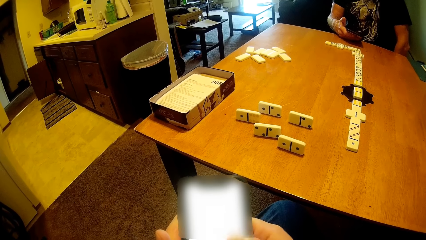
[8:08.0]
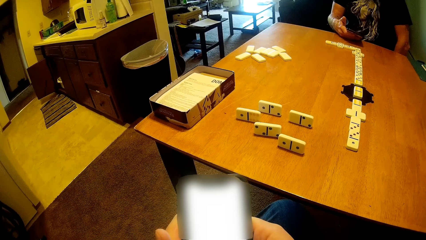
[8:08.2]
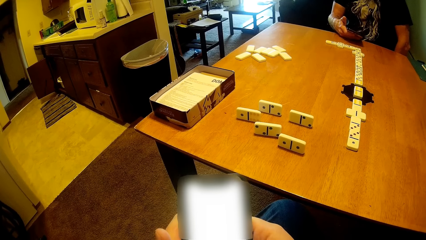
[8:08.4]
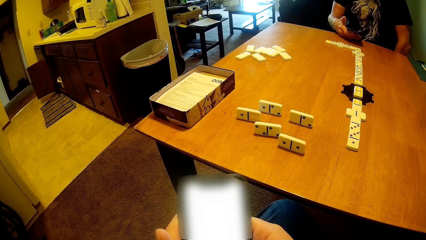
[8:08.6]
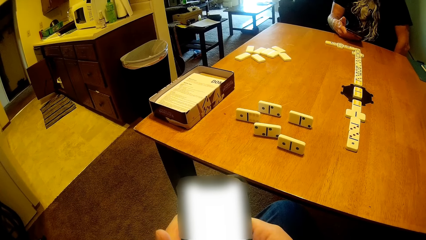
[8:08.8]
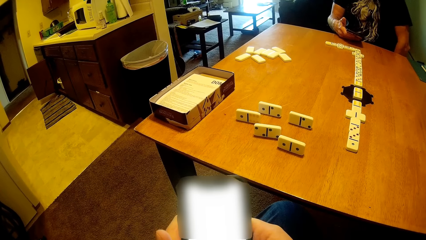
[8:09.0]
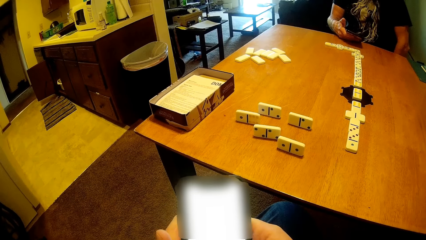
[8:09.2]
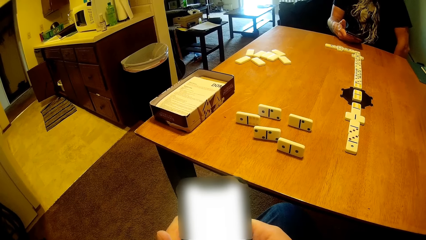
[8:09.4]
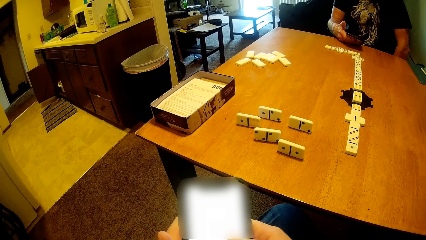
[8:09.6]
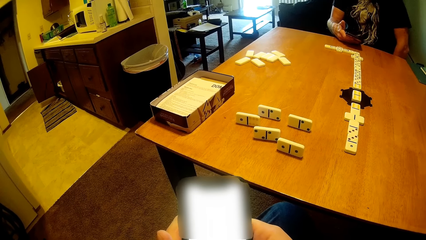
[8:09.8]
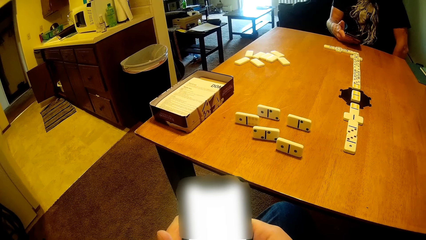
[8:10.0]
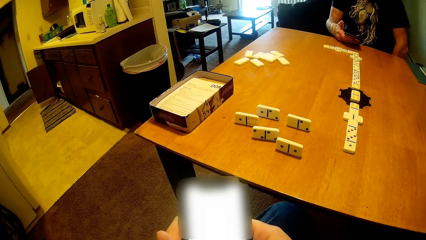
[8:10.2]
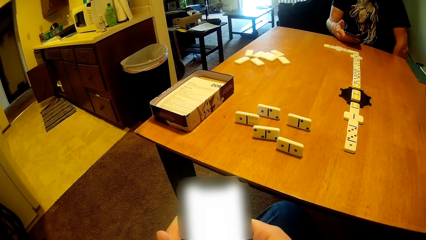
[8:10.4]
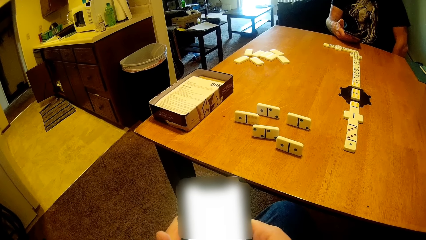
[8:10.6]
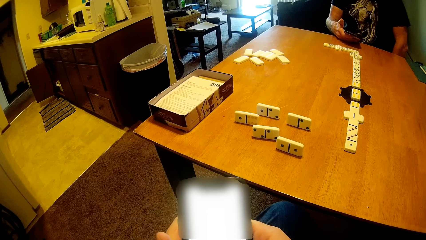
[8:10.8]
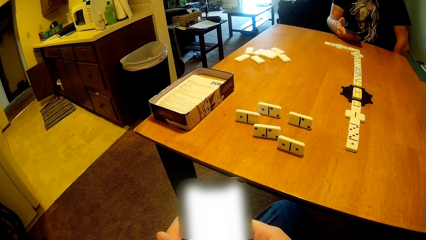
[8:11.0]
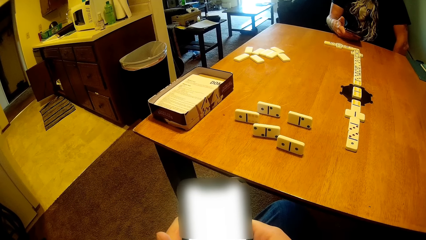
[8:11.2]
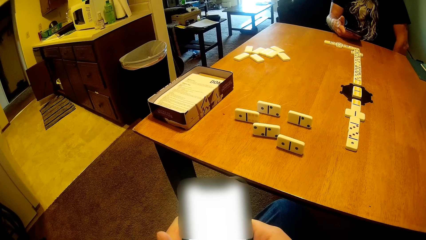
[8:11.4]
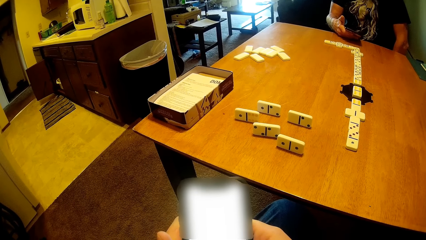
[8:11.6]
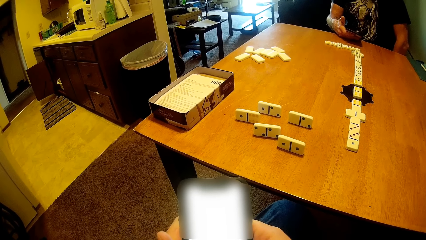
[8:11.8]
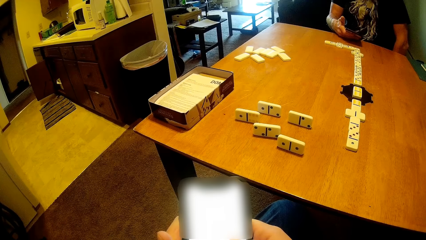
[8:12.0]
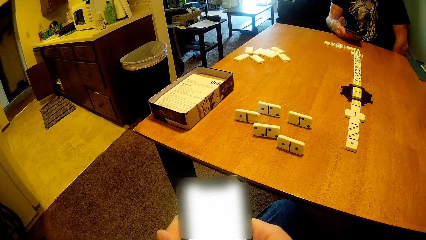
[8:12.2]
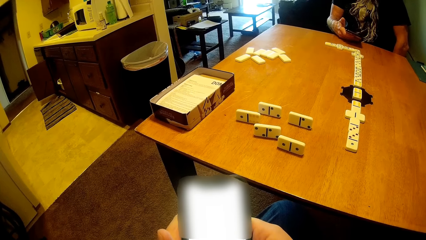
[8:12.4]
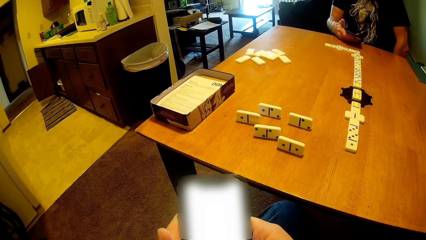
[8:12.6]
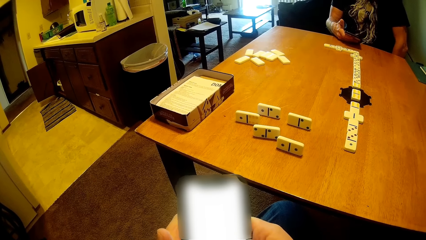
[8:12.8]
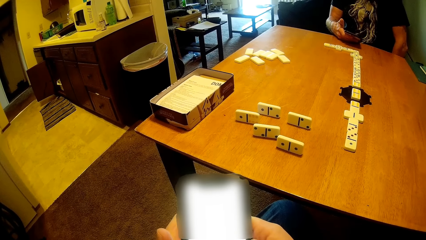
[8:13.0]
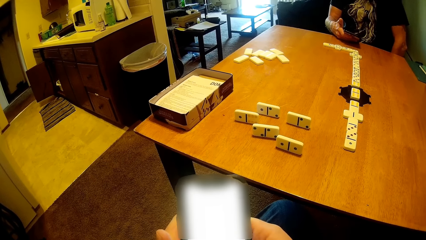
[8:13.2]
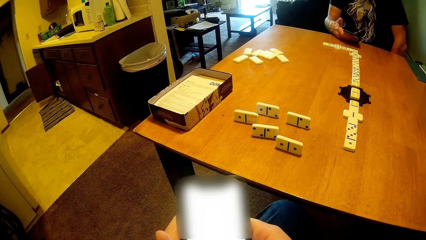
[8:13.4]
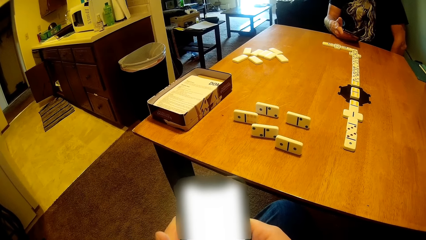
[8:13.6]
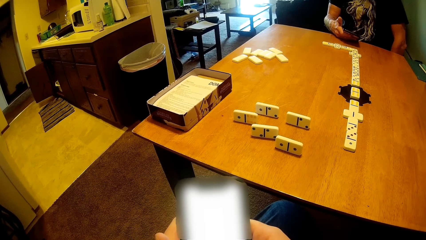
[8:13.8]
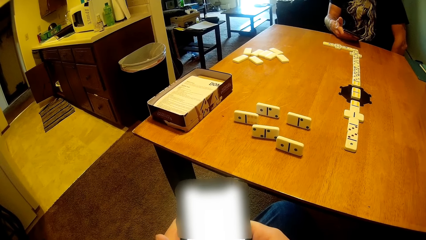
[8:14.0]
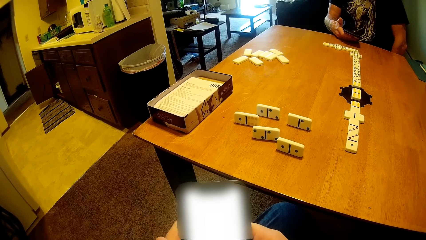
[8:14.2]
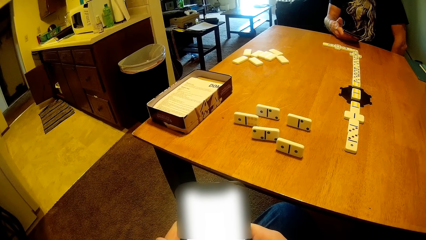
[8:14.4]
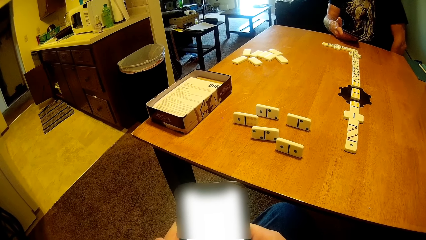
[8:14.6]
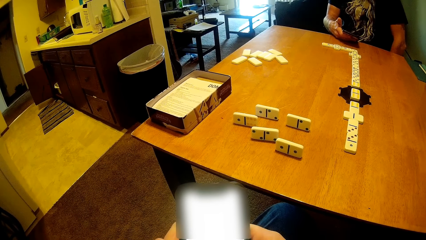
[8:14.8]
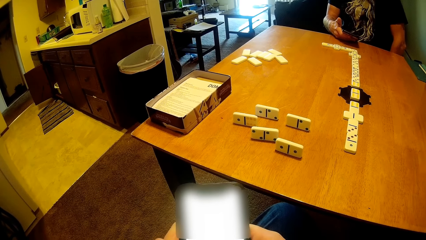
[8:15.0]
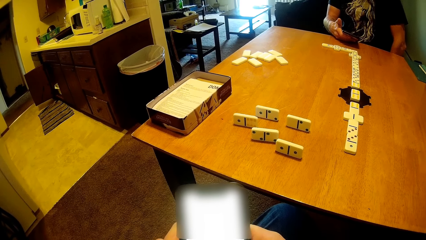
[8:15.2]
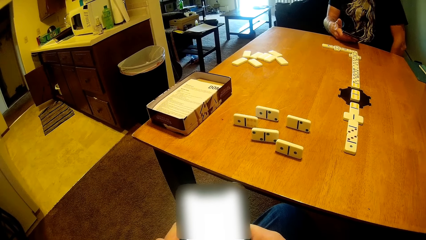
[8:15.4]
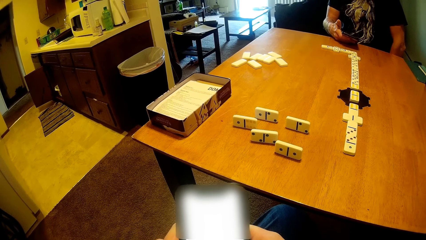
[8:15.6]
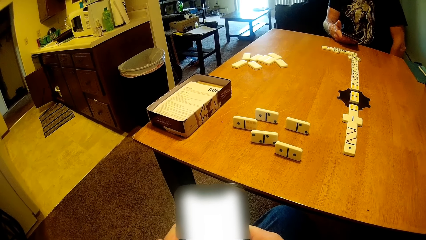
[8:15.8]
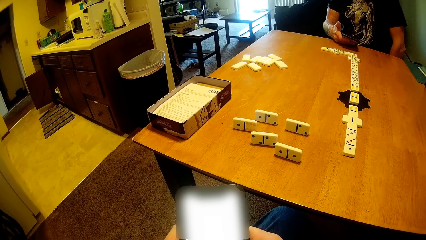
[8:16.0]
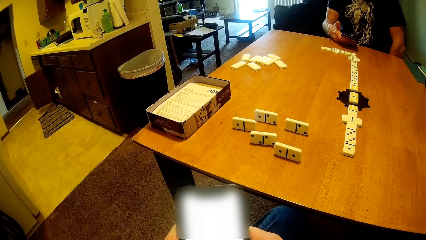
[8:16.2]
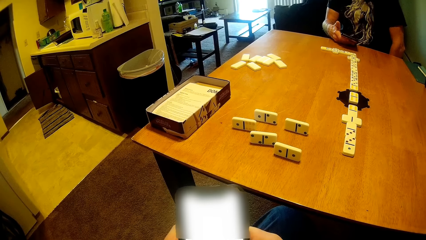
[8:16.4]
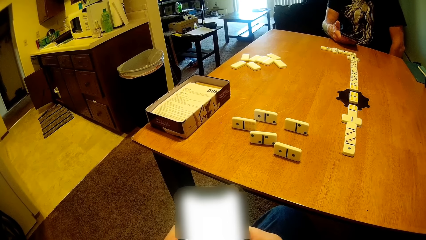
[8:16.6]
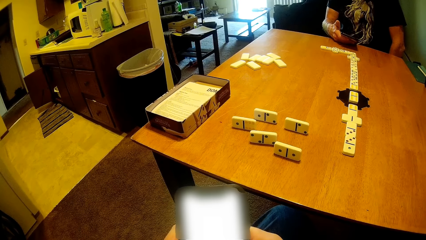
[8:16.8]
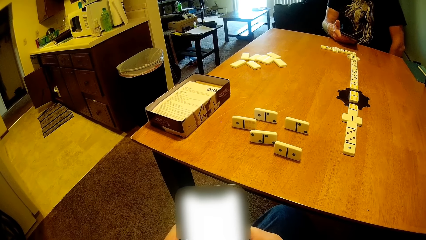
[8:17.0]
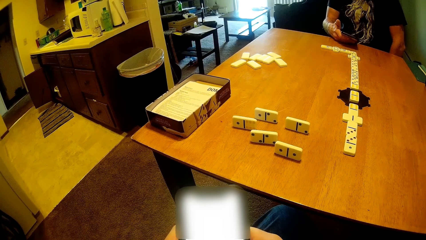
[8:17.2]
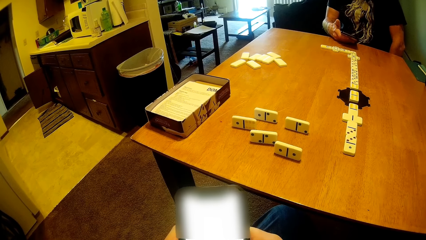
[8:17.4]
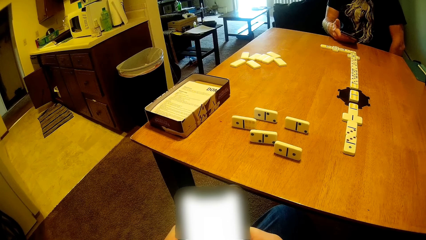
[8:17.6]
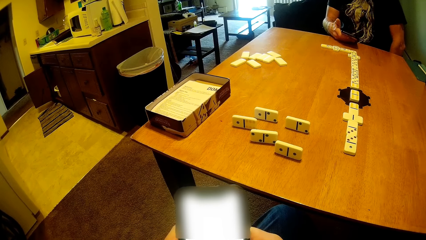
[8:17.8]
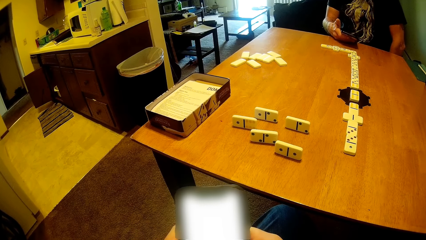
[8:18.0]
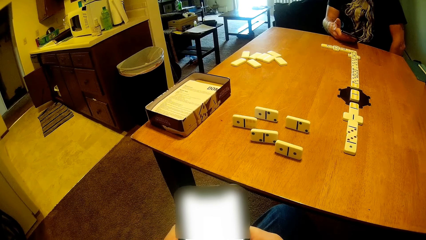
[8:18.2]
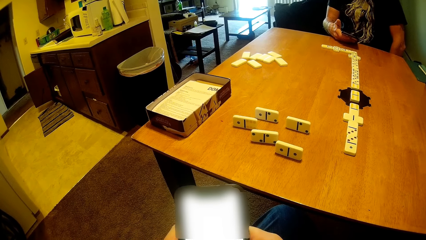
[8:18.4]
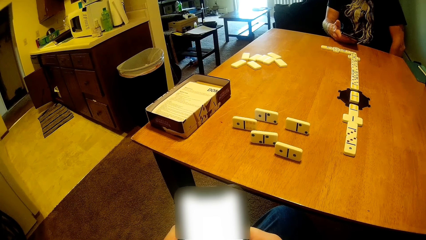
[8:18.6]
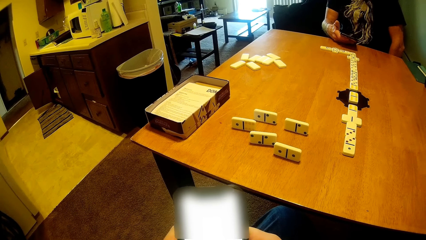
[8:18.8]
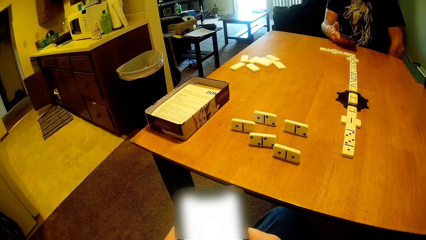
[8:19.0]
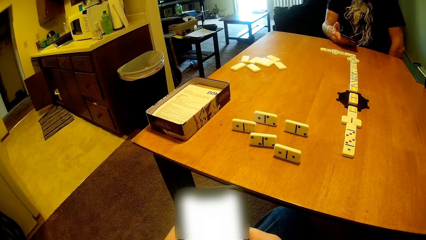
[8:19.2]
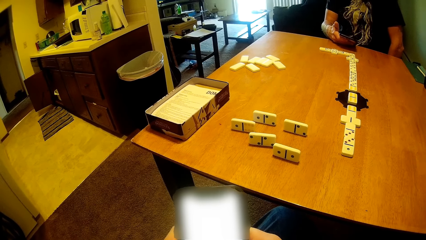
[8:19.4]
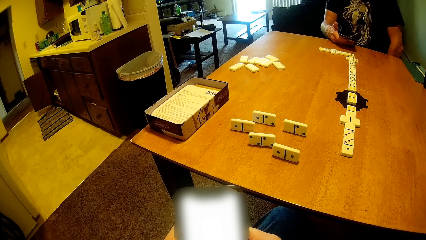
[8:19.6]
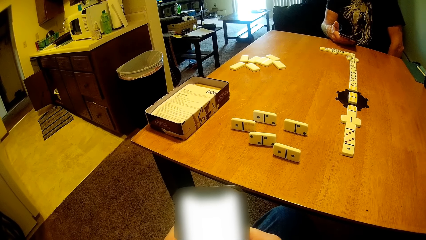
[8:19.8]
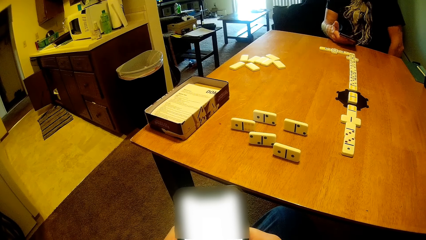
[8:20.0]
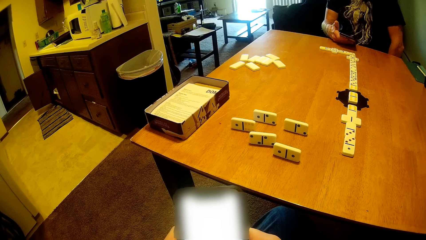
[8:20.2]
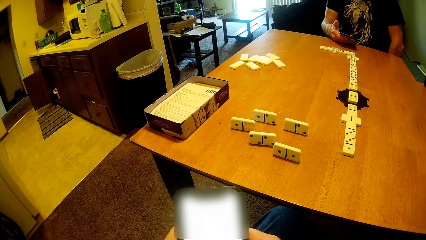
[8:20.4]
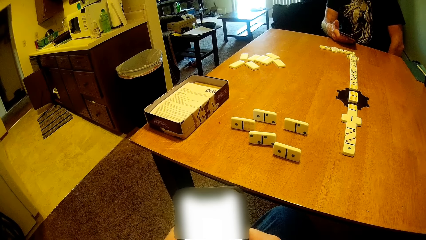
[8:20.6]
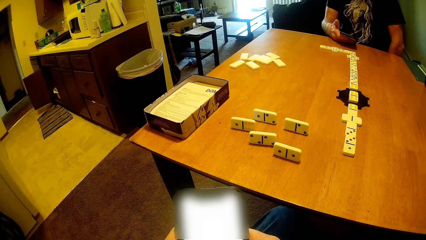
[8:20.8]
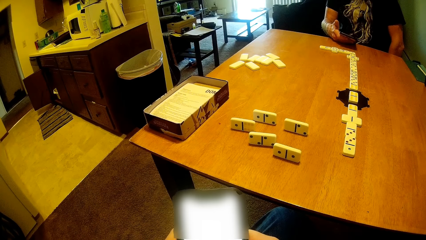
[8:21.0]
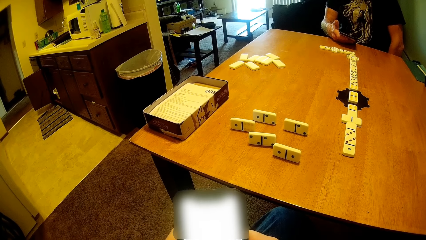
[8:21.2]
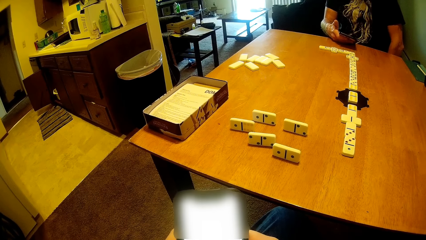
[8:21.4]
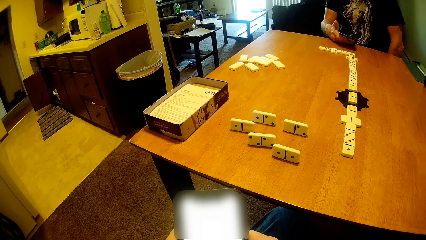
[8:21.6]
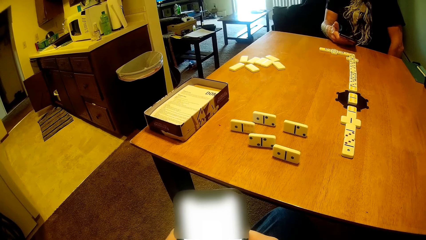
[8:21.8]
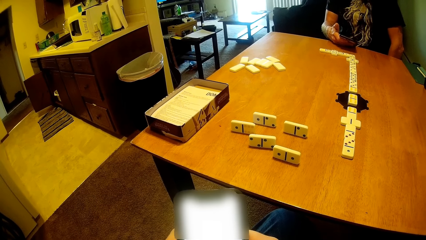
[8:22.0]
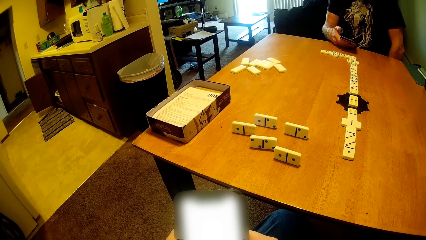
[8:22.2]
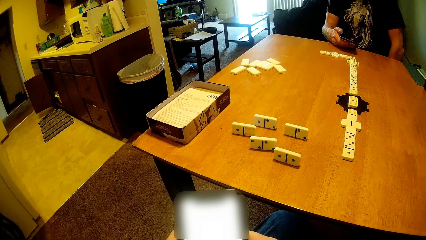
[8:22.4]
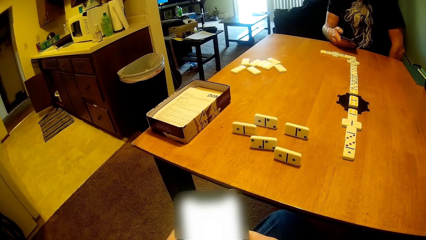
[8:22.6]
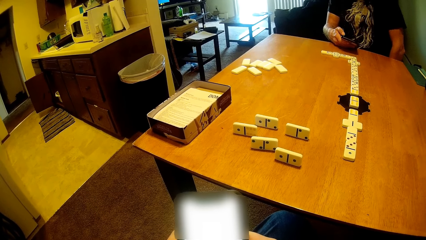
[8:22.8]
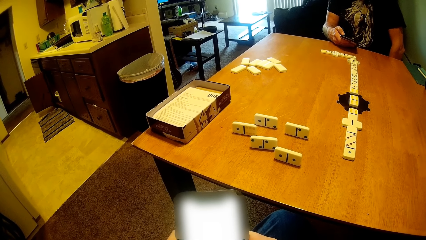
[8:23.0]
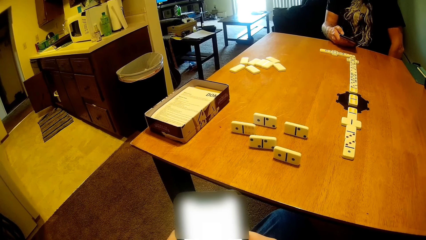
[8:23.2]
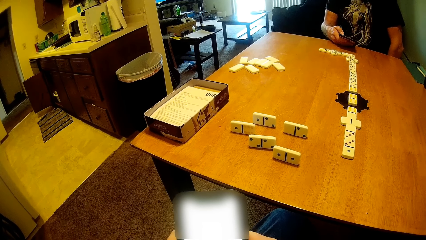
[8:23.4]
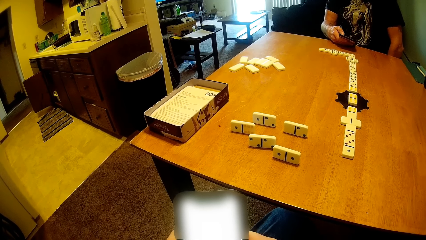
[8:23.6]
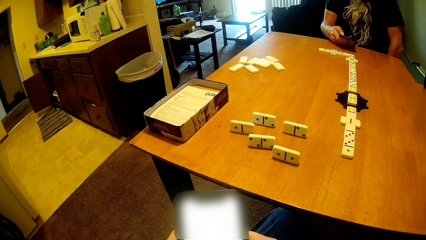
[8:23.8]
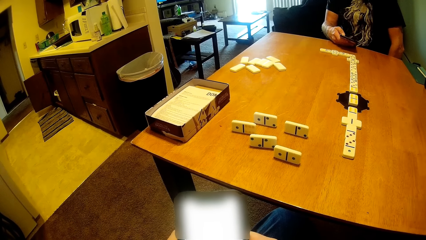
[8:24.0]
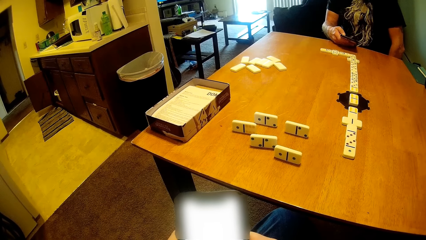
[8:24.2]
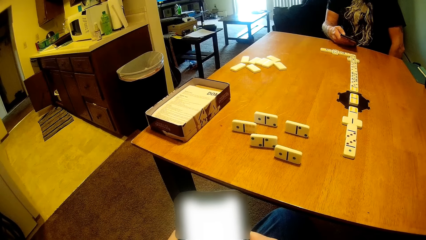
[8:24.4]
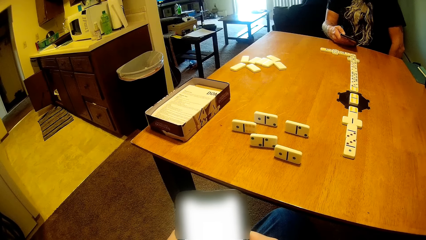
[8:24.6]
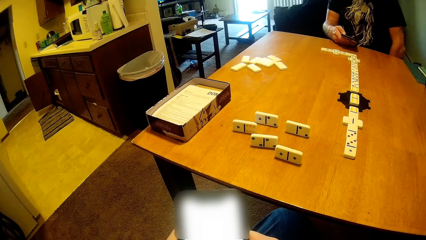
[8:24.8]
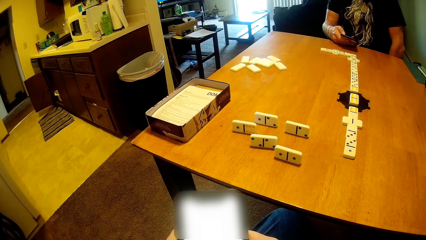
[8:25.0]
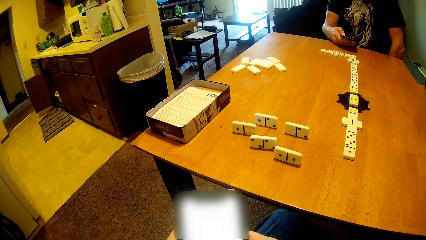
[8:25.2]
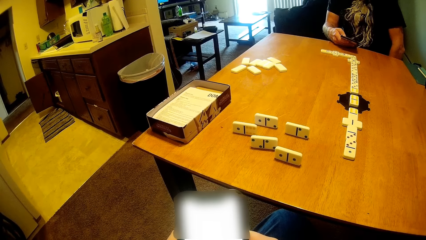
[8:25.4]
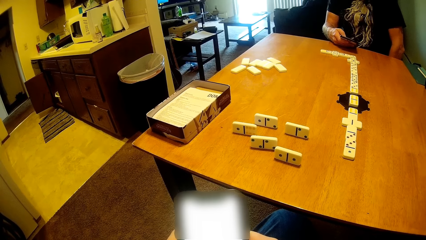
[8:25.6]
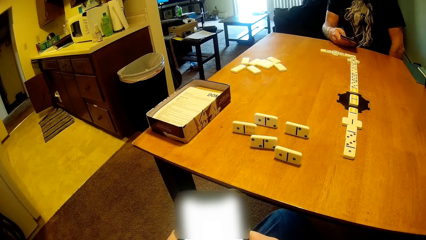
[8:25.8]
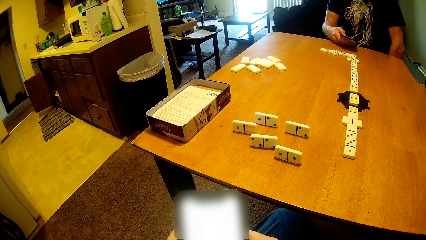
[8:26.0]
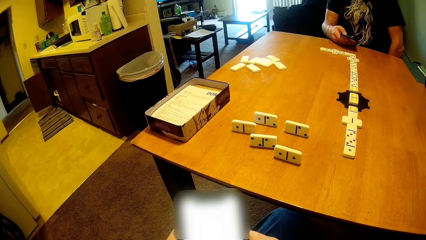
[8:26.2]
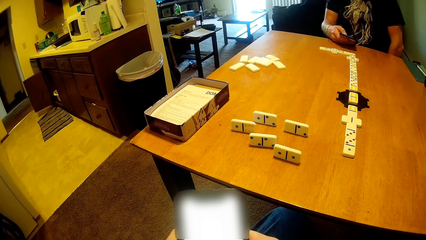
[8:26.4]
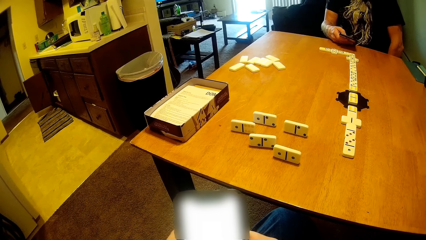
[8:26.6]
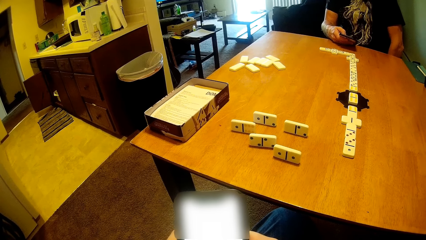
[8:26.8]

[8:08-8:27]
The man operates the phone.
